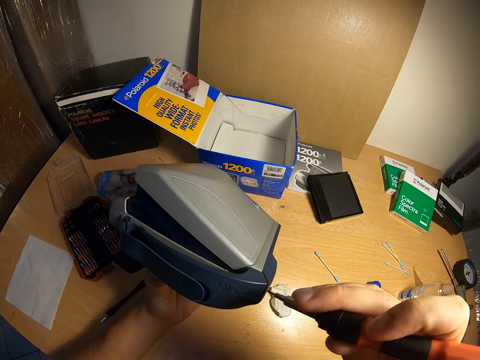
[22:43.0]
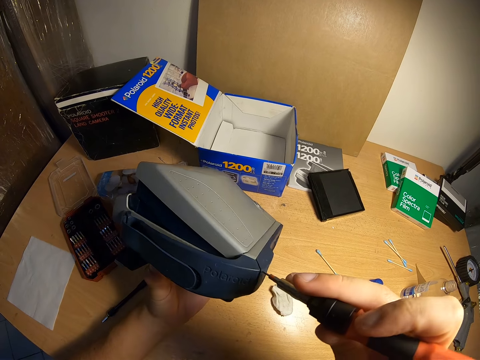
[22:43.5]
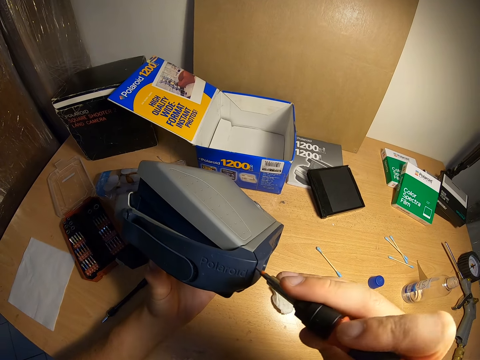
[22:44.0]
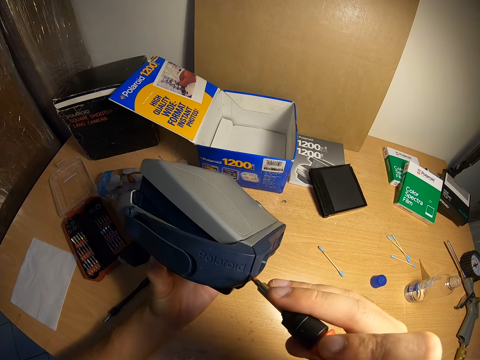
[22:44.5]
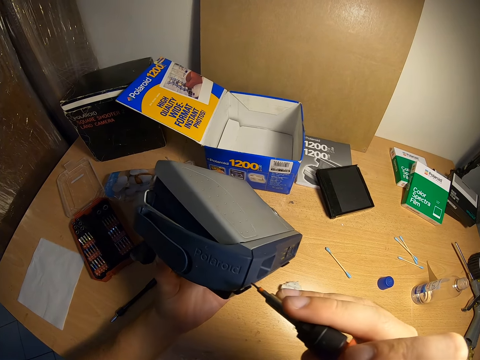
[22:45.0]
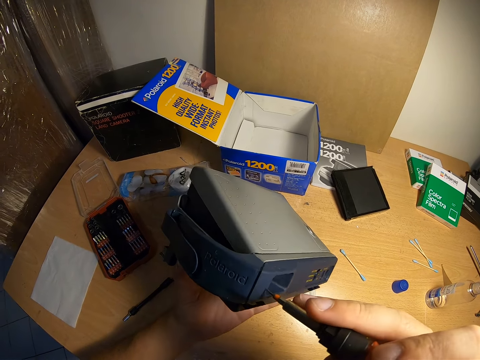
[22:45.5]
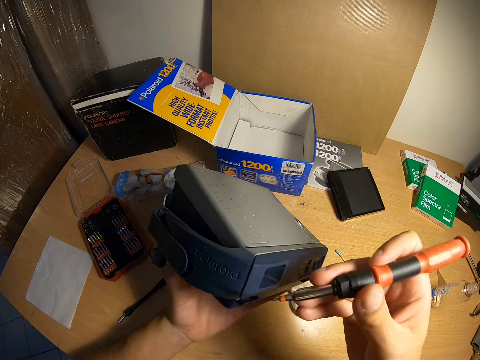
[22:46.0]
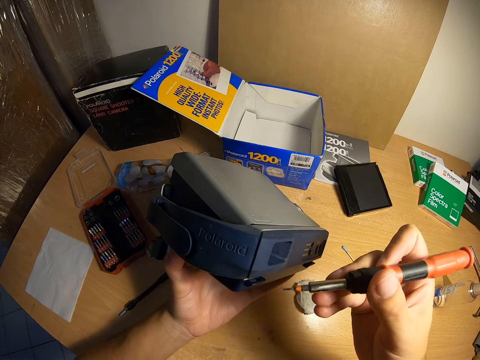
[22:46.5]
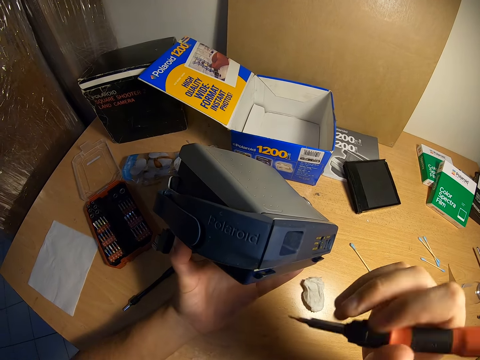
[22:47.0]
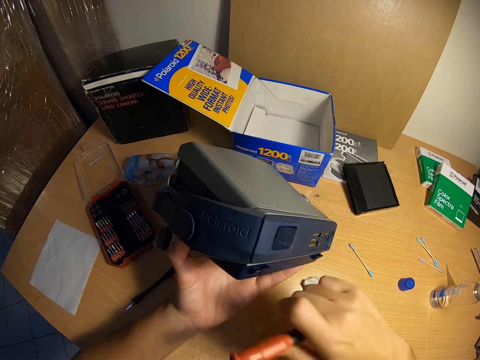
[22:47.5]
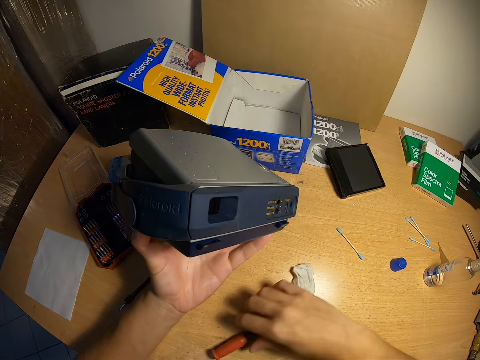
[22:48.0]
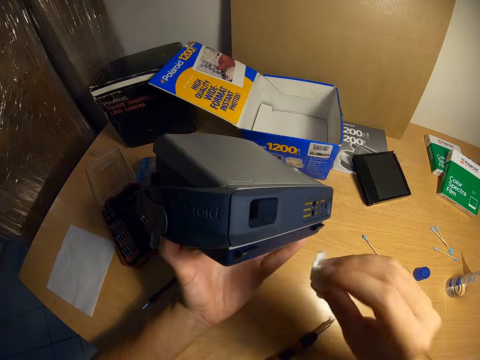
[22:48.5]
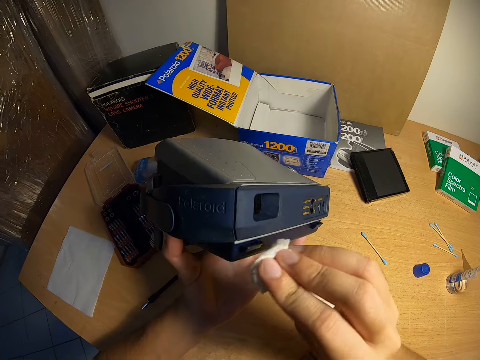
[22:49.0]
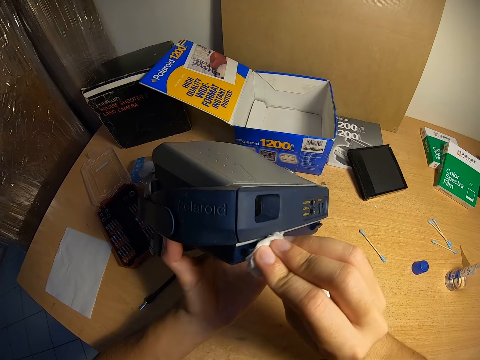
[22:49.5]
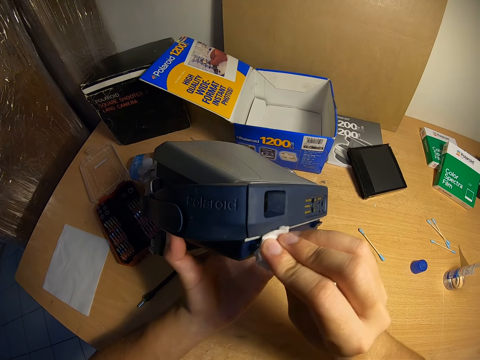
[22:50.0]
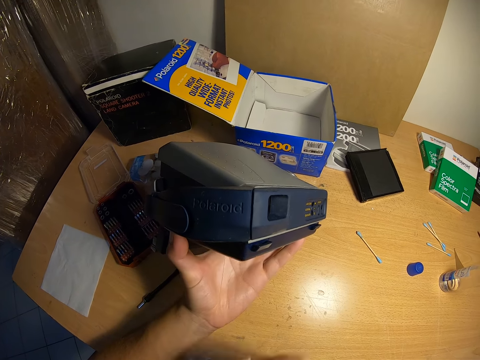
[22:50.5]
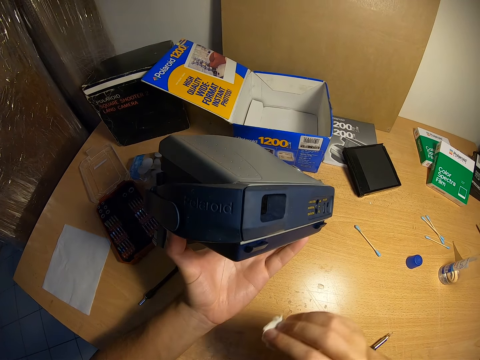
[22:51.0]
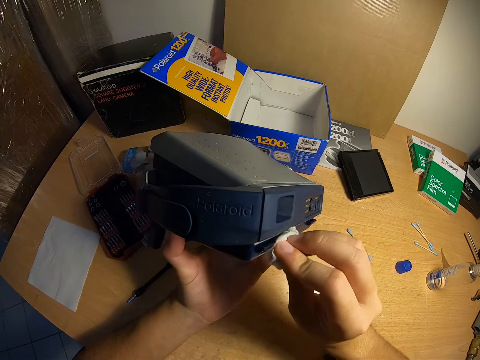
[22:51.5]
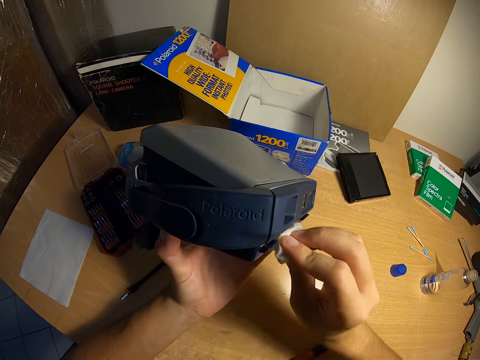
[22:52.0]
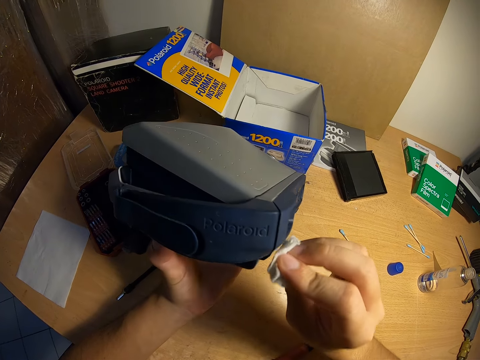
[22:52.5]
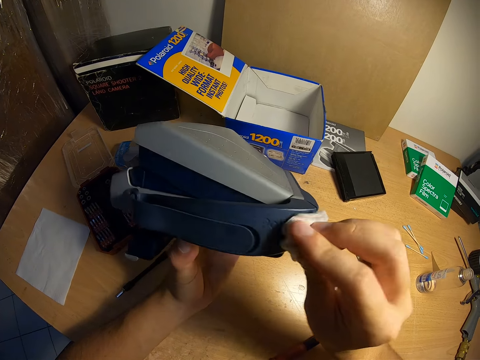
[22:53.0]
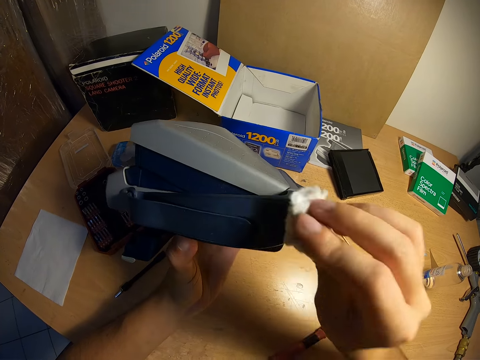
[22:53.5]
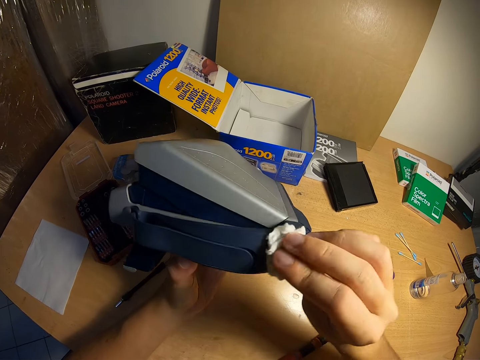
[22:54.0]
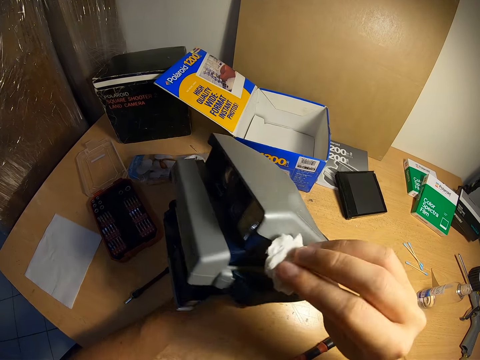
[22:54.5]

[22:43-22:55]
The camera wearer tightens a screw on the projector. They detach the tester or screwdriver from the camera and put the tester on the table. They pick up a cotton wool or piece of cloth from the table and clean the camera with the cotton wool. They adjust the screwdriver on the table. They clean the camera with the cotton wool.

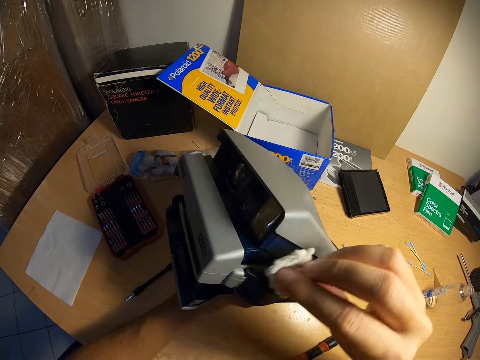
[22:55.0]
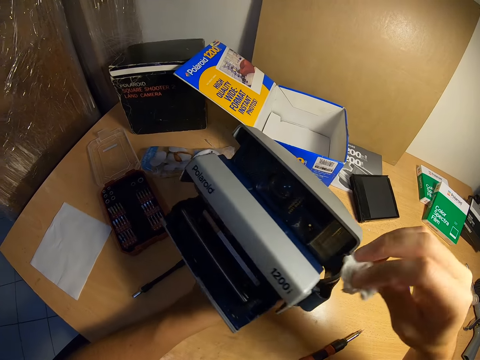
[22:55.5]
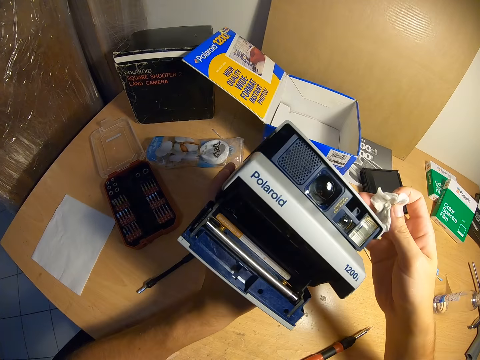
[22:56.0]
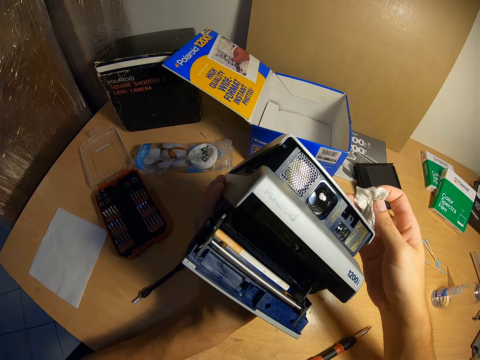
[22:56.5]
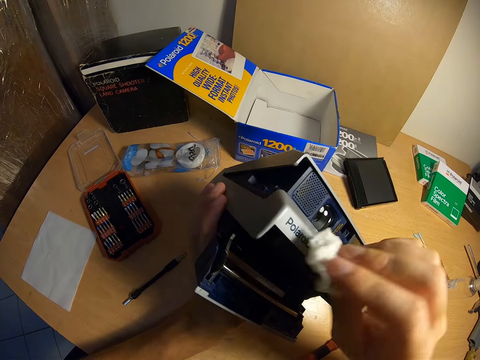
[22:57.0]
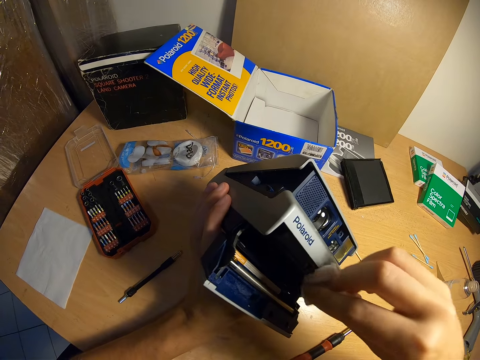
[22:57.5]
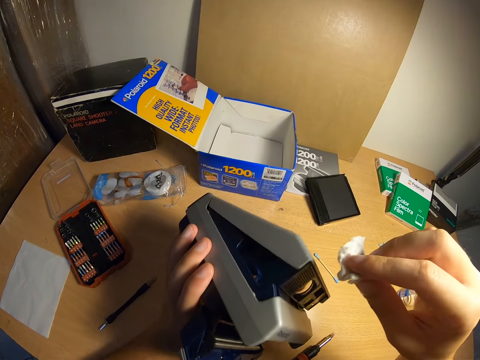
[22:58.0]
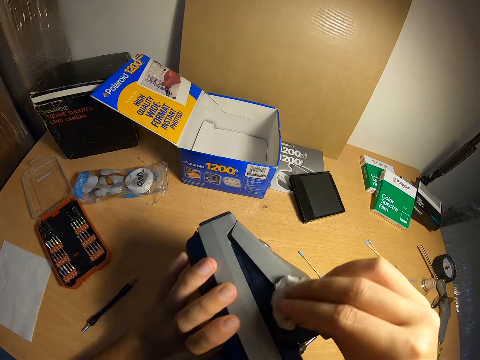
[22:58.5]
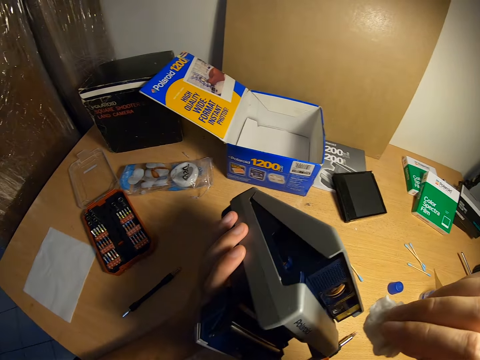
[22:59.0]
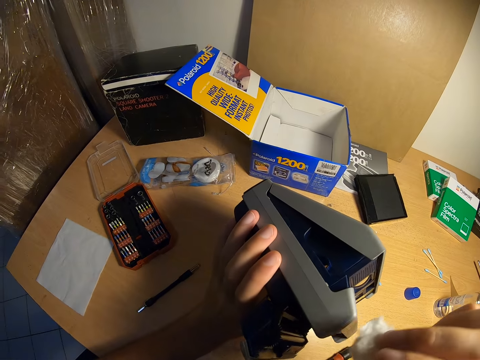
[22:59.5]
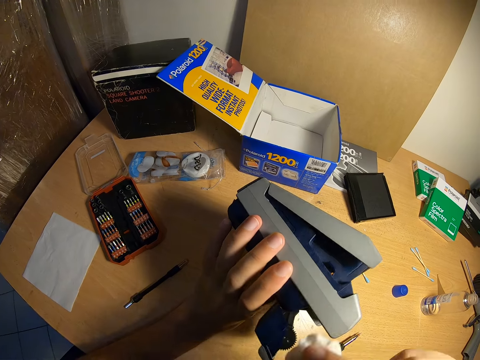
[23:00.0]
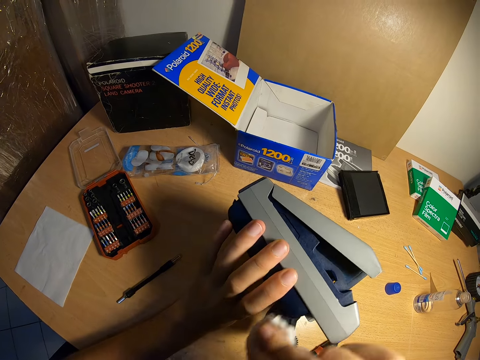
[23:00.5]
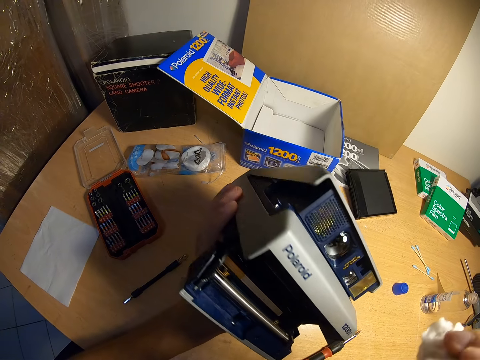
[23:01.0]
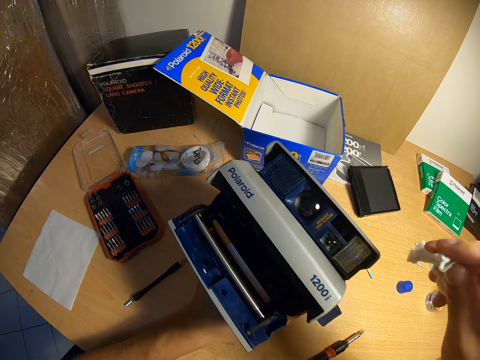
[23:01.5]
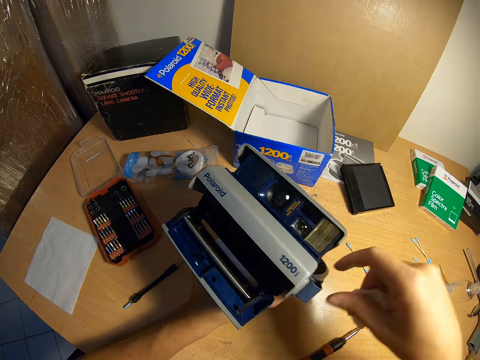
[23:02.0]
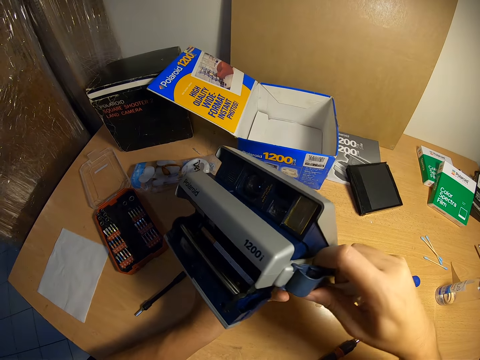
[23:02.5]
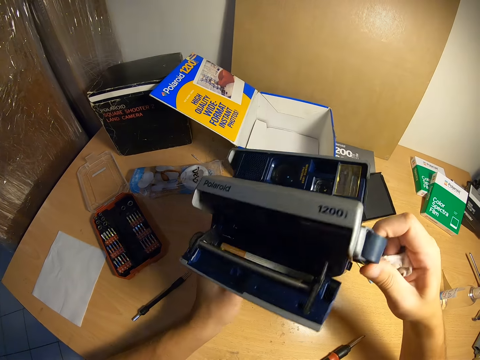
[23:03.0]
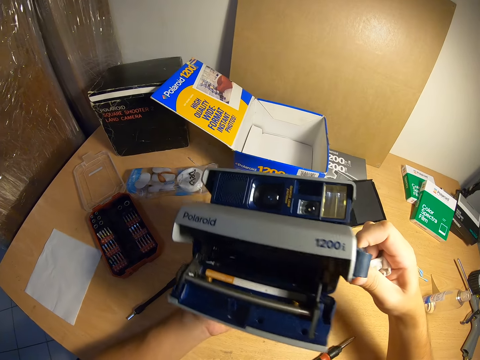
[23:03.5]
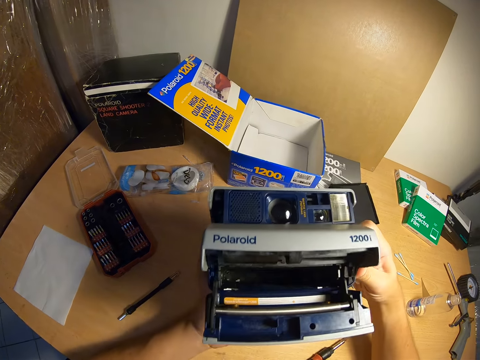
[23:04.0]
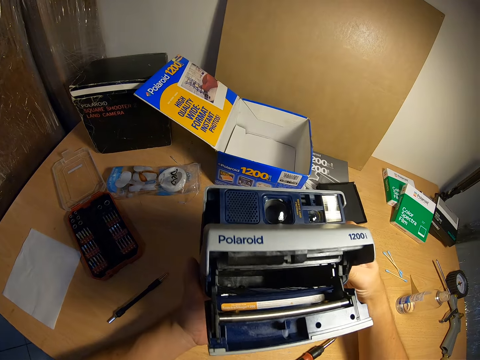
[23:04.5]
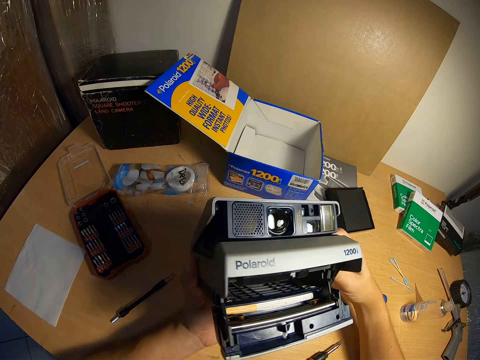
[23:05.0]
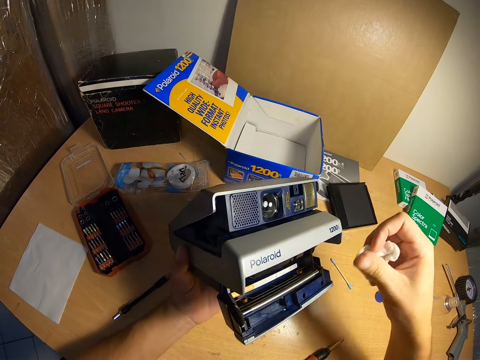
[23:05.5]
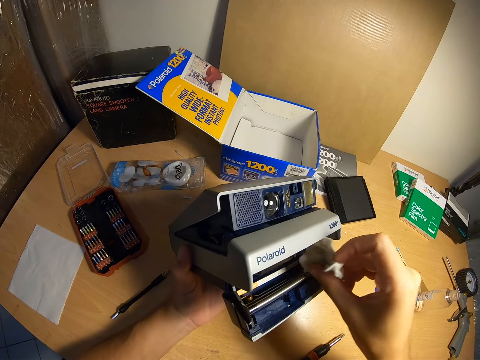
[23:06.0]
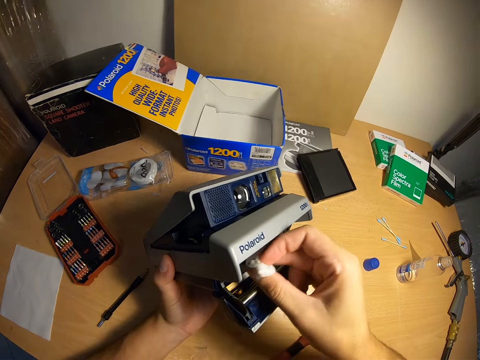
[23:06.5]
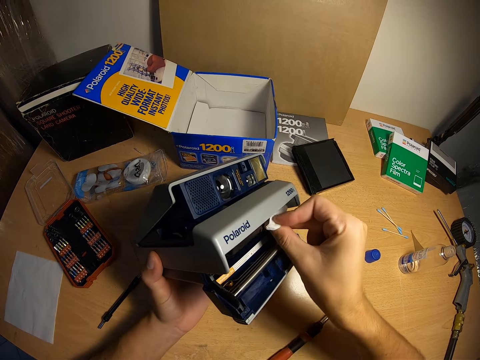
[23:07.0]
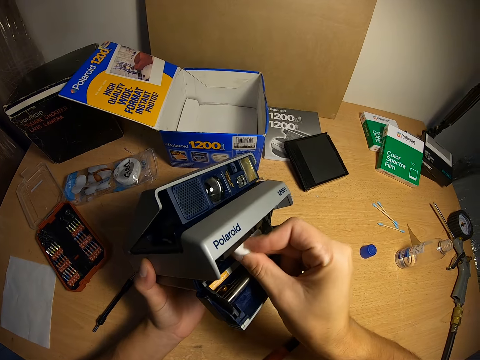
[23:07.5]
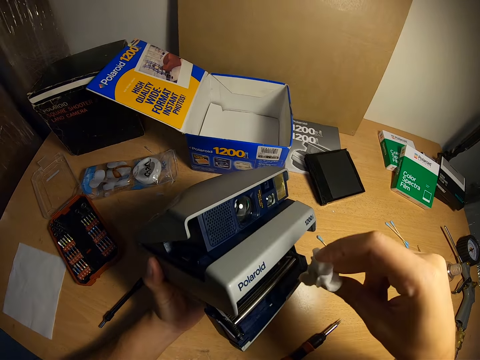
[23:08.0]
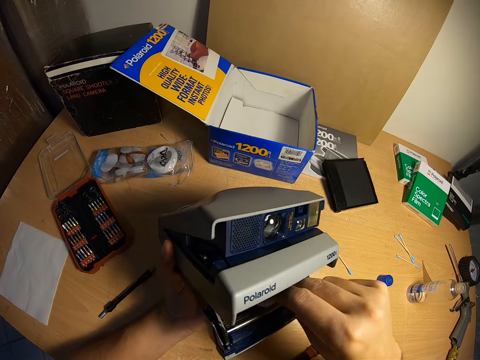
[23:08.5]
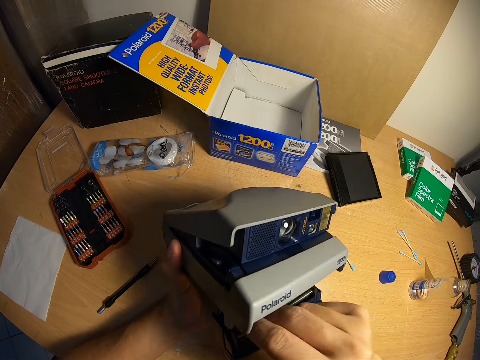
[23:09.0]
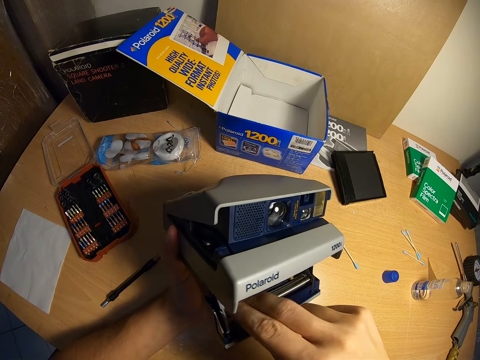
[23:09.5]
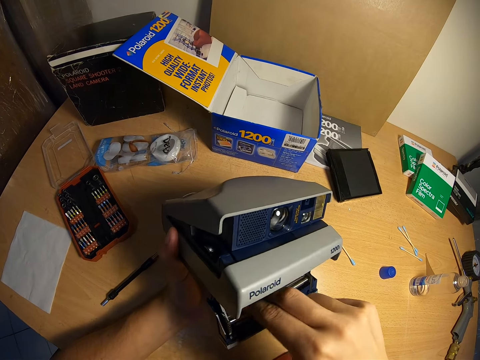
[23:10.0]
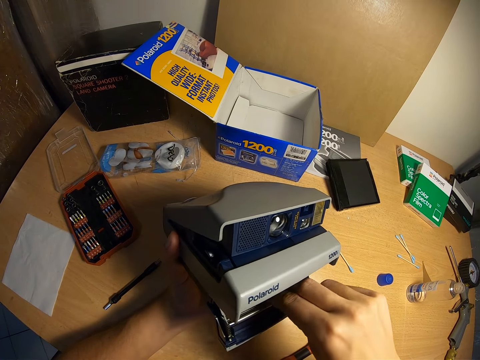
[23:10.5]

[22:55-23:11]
The camera wearer looks at the camera. They wipe the camera. They hold the piece of cloth. They wipe the camera. They hold the piece of cloth. They hold the camera with two hands. They hold the piece of cloth. They wipe the camera.
